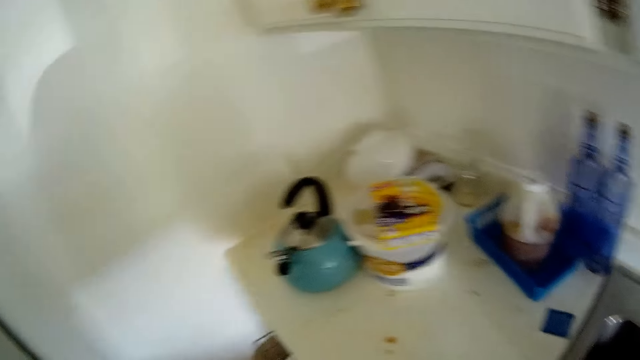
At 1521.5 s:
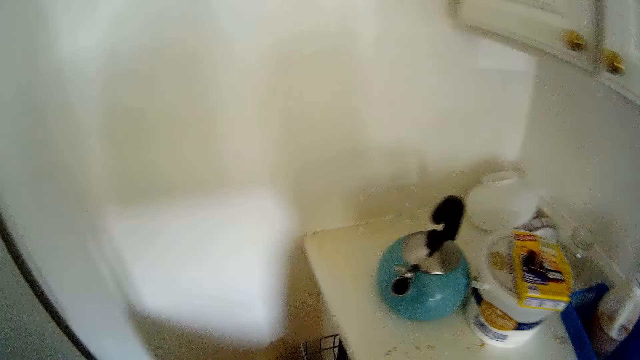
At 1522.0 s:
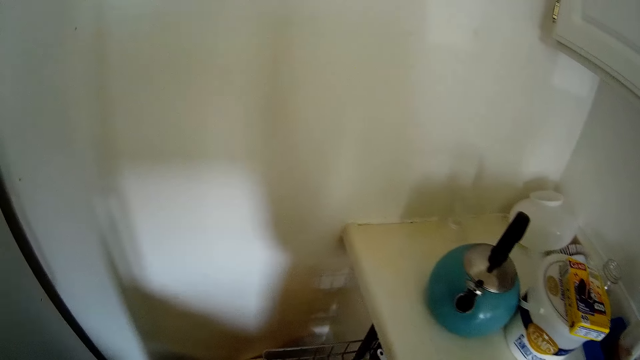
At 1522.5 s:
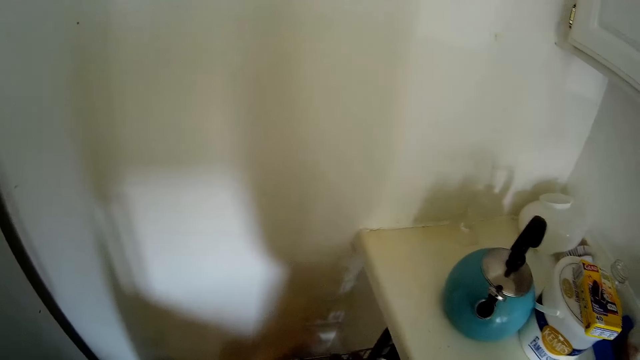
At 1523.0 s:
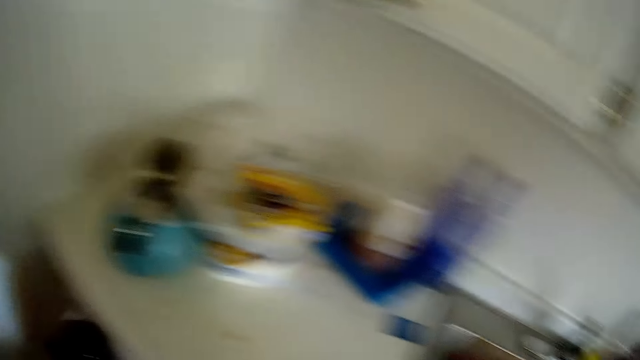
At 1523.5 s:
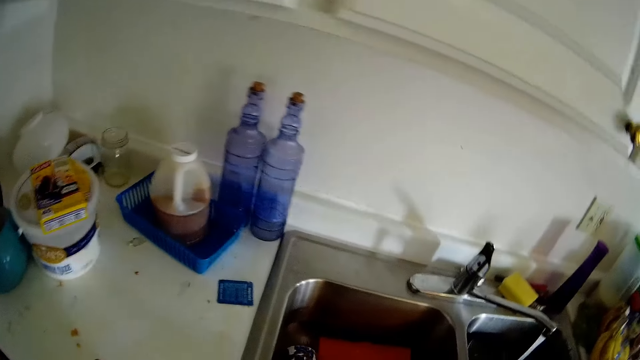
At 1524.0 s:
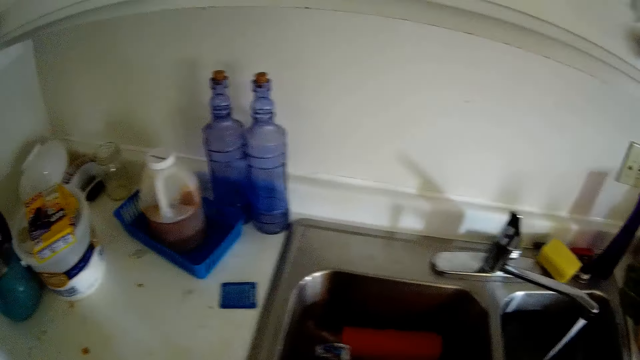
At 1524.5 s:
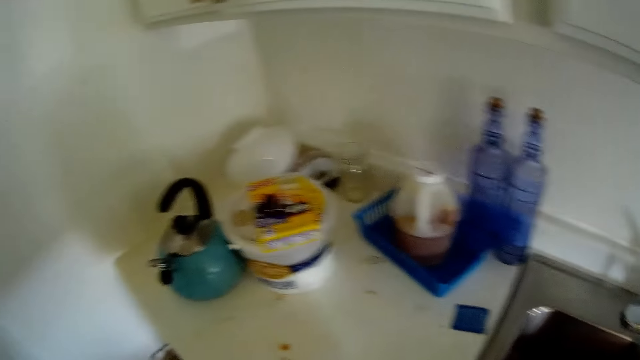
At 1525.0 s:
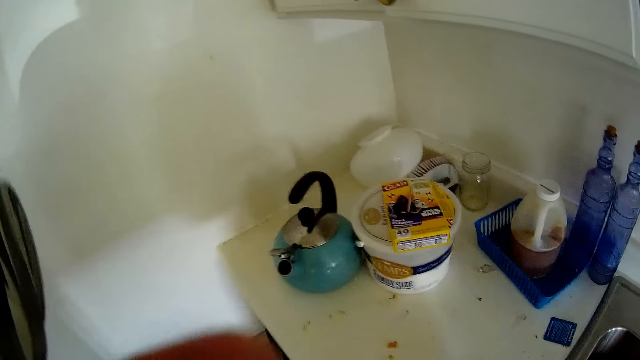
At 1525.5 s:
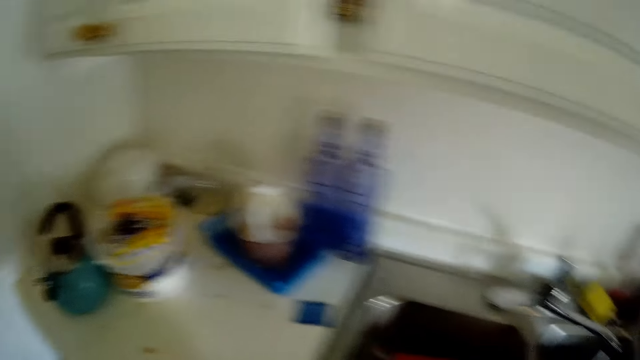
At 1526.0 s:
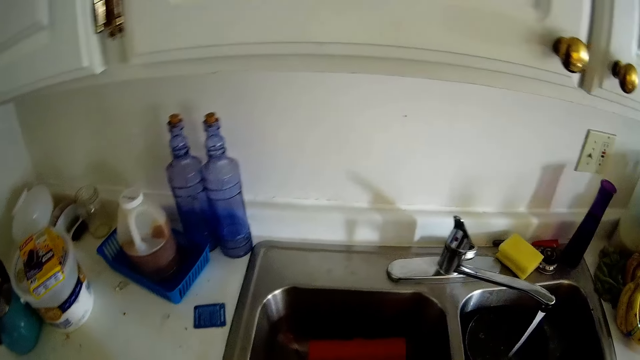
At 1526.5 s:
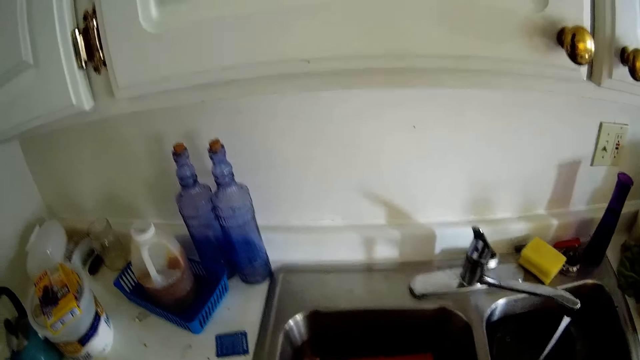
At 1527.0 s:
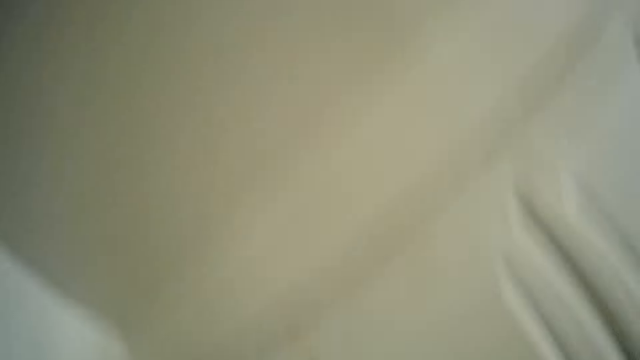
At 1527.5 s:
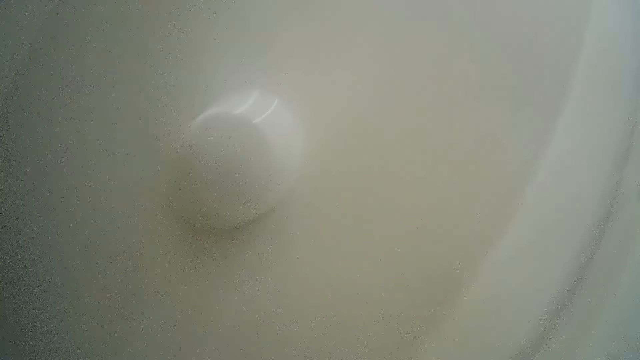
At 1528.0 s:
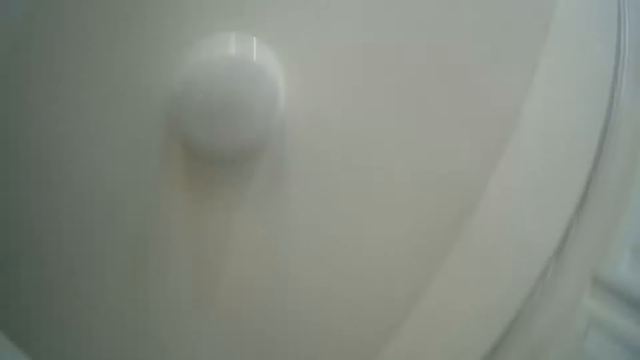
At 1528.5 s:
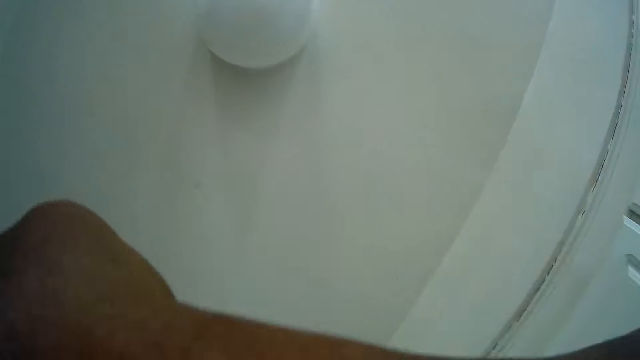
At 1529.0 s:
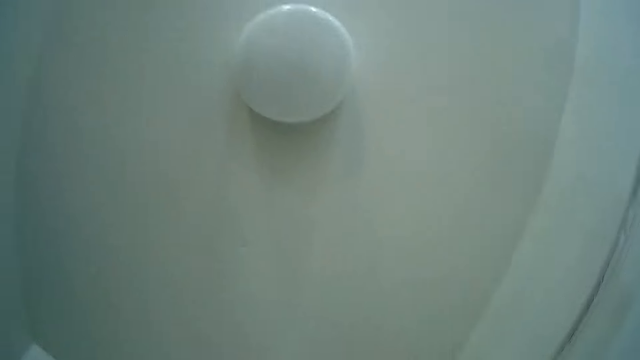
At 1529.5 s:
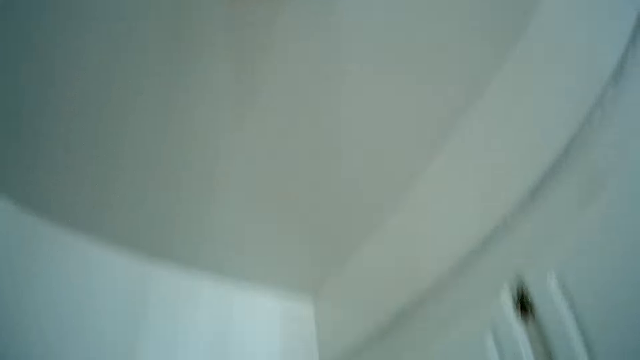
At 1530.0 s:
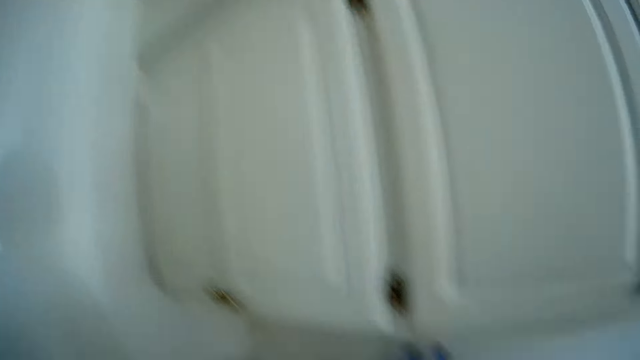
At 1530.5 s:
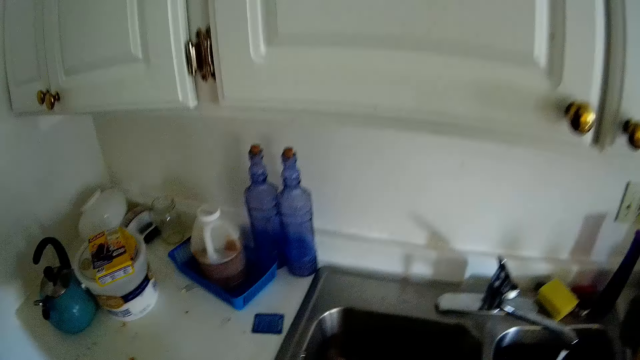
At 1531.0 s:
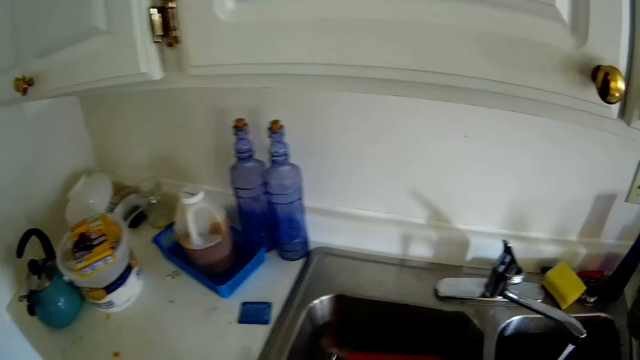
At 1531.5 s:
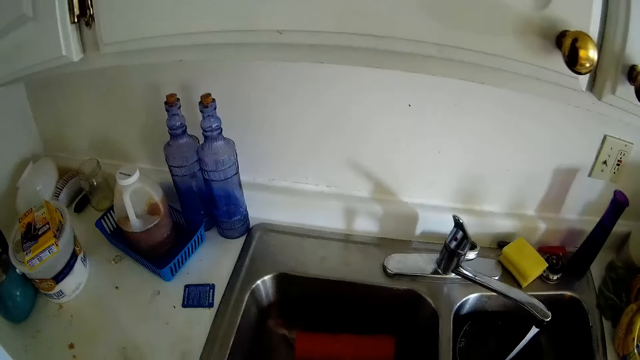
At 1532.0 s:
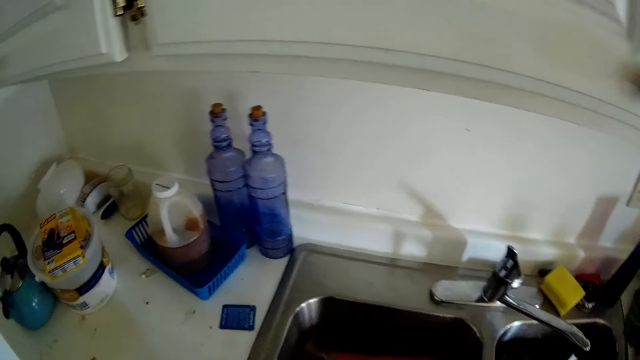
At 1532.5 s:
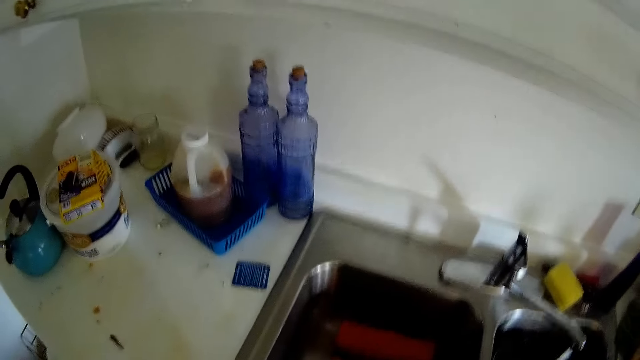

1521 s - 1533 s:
The camera wearer turns around. She drops a bowl in the plate rack with her right hand. She adjusts the camera on her head with both hands.

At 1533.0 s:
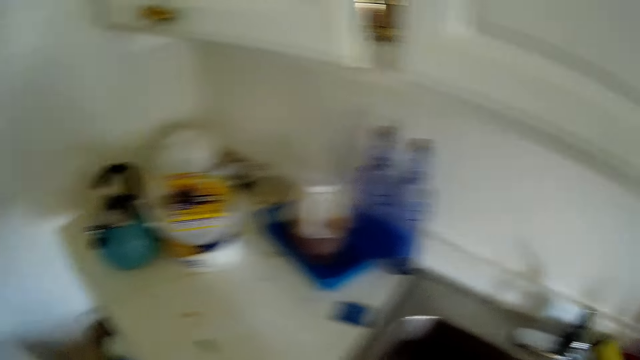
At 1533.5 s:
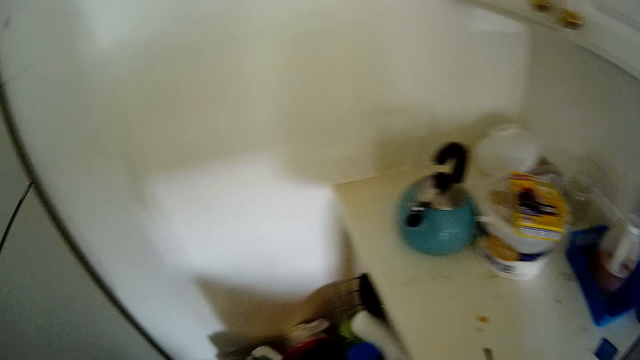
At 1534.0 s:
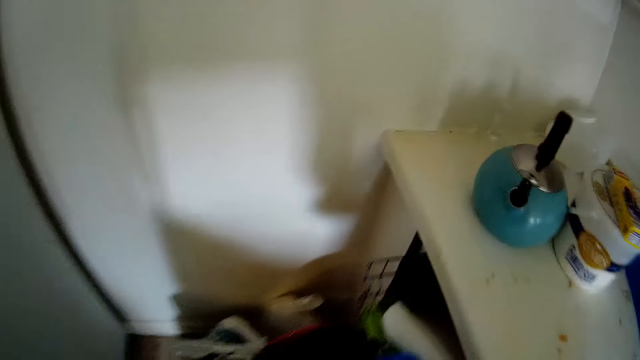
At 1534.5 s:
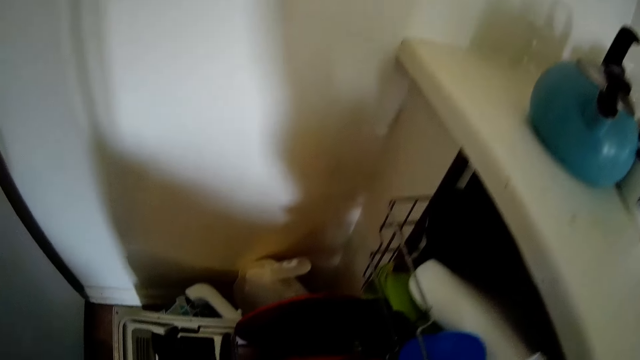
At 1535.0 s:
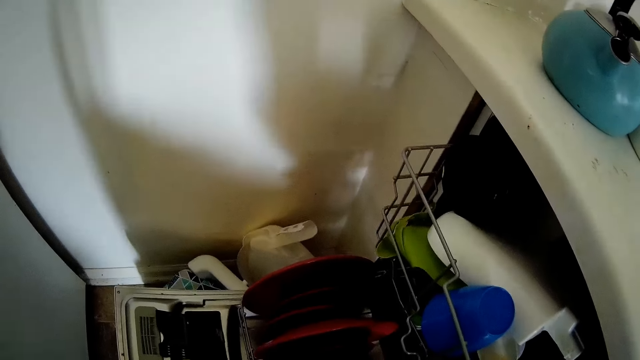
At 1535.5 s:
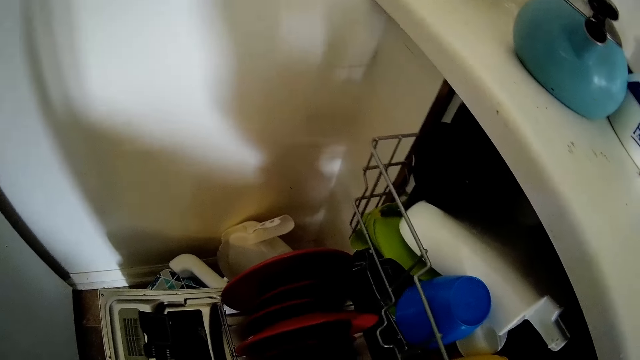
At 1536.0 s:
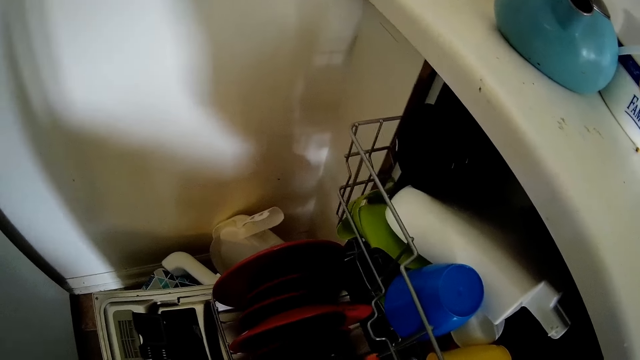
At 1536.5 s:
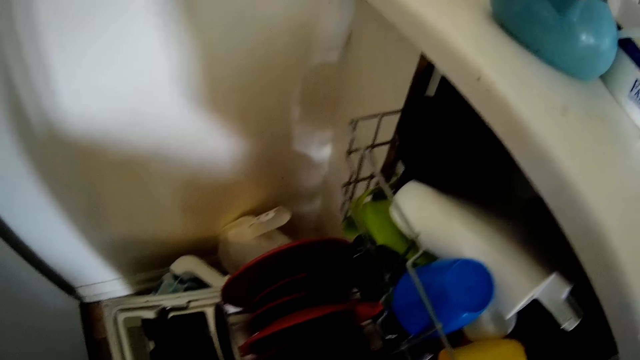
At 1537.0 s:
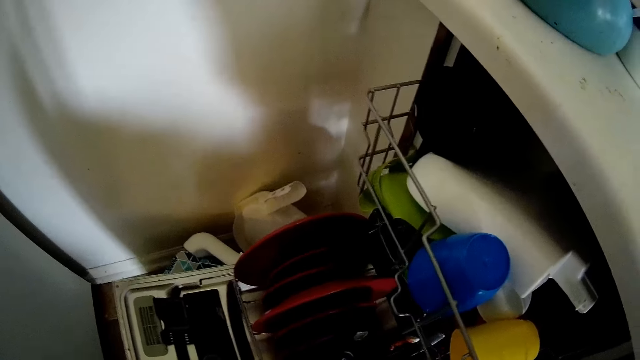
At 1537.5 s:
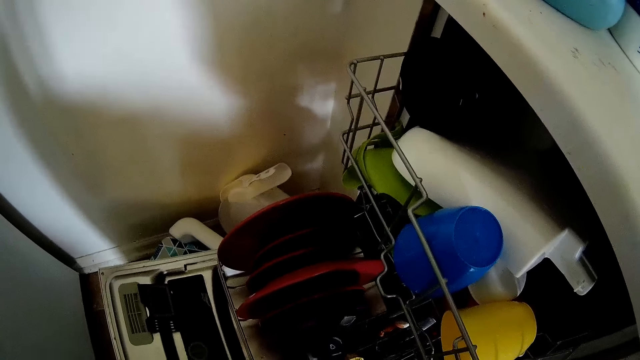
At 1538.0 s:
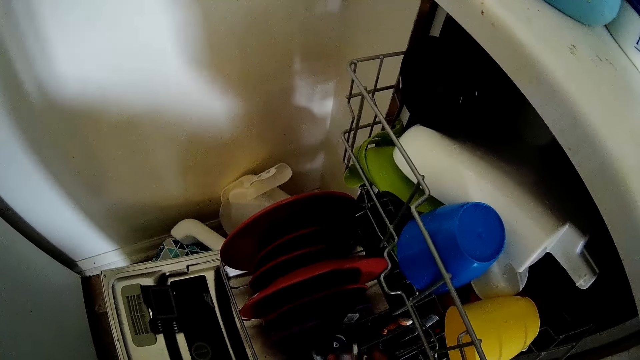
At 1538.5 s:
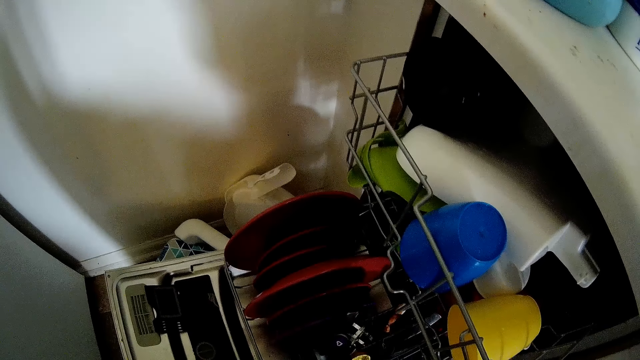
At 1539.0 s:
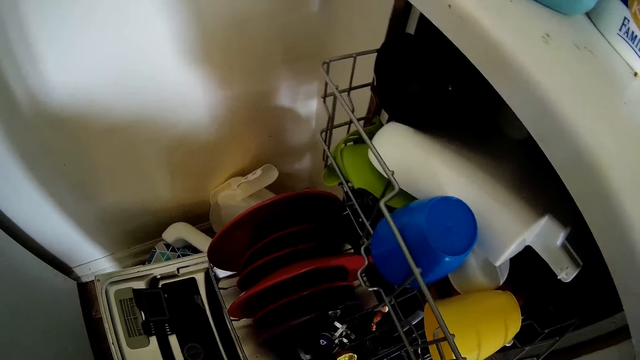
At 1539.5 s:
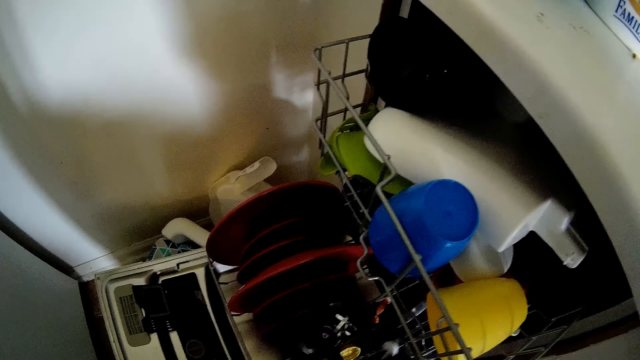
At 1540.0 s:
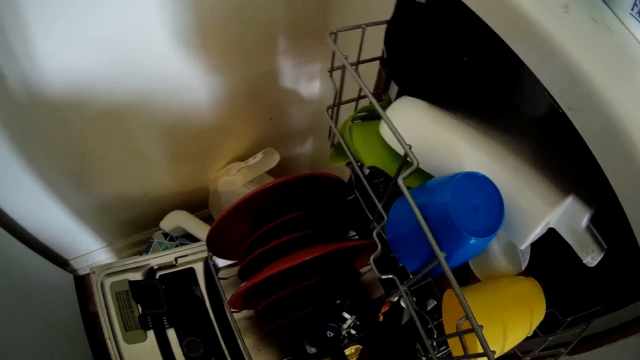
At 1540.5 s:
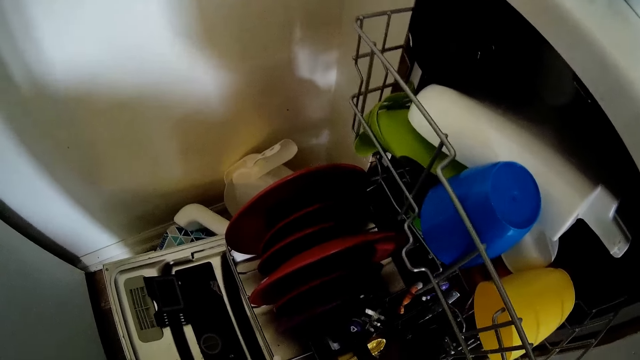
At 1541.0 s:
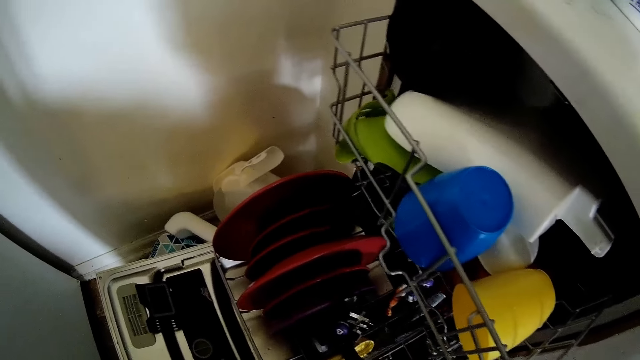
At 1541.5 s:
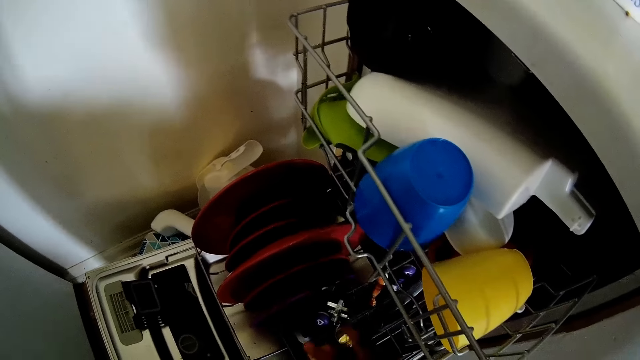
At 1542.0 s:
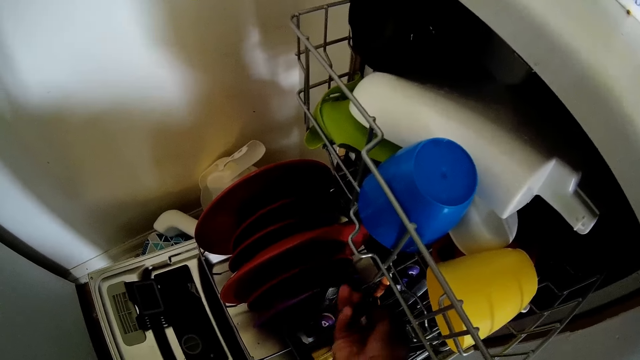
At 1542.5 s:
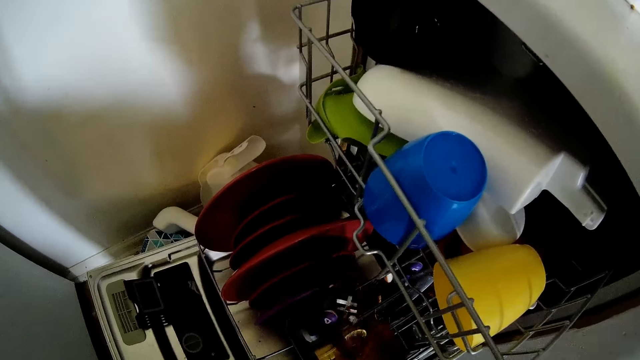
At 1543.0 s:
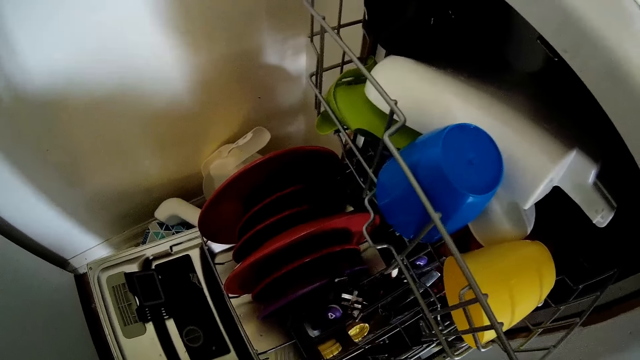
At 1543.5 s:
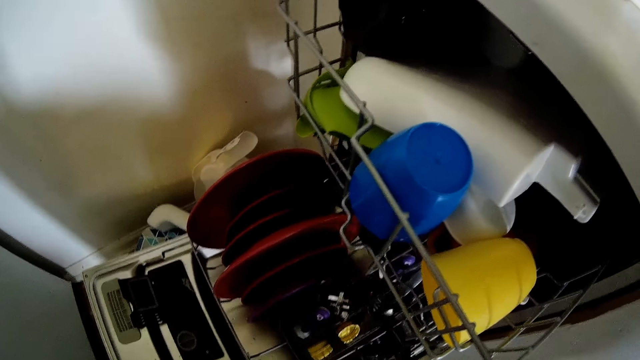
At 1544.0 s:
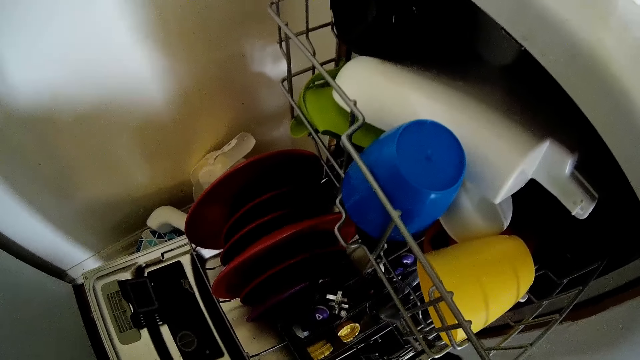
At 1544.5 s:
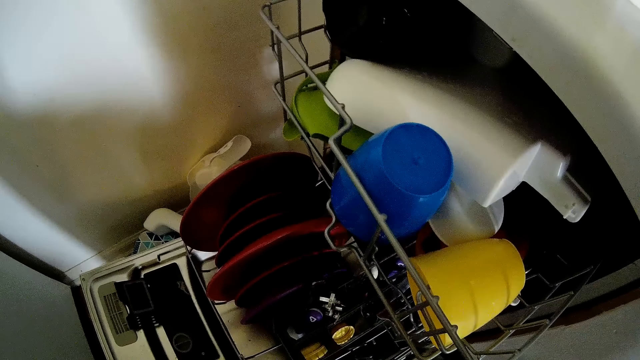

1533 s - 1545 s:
The camera wearer puts cutlery in the cutlery rack with her right hand. She puts the spoon in the cutlery rack with her right hand. She takes a spoon from her left hand with her right hand. She puts the spoon in the cutlery rack with her right hand. She takes a fork from her left hand with her right hand. She puts the fork in the cutlery rack with her right hand.
